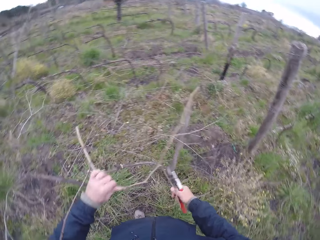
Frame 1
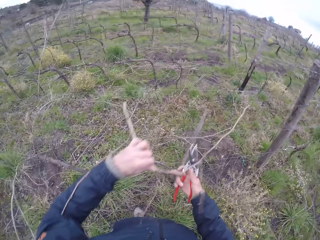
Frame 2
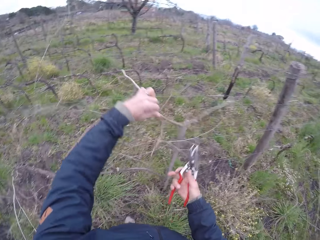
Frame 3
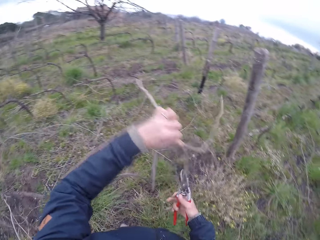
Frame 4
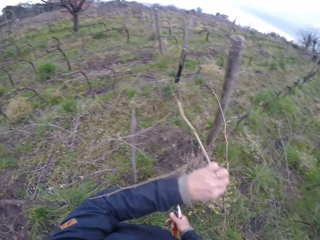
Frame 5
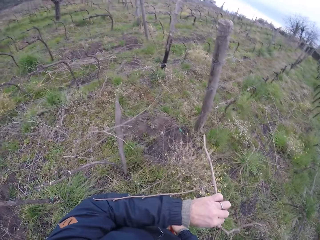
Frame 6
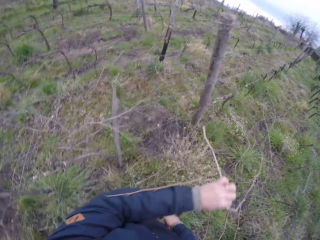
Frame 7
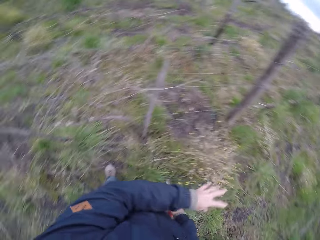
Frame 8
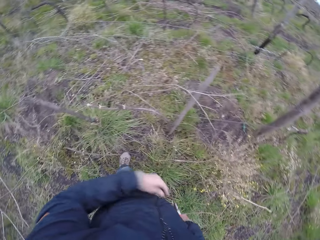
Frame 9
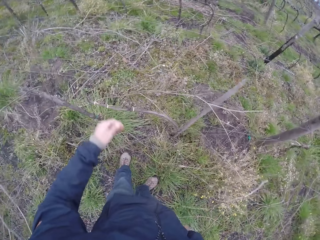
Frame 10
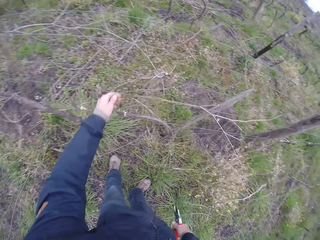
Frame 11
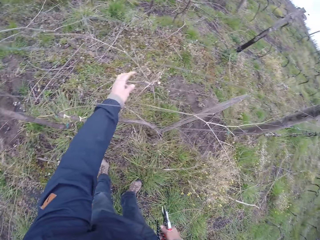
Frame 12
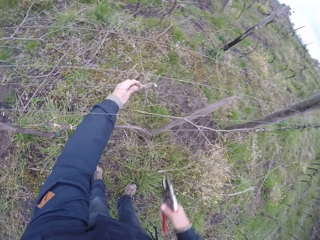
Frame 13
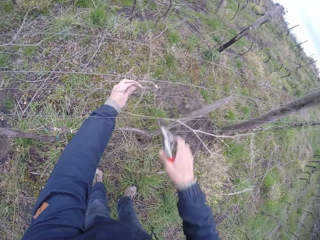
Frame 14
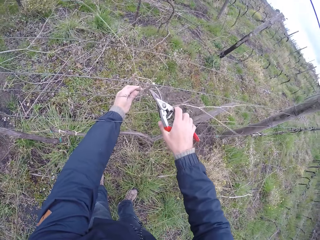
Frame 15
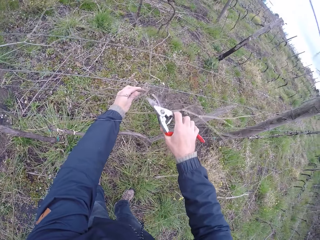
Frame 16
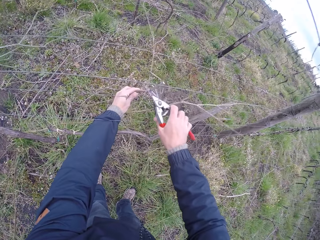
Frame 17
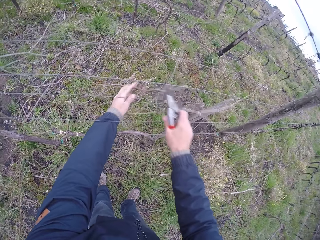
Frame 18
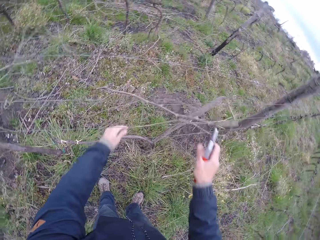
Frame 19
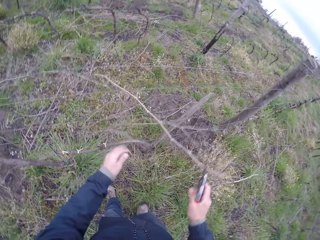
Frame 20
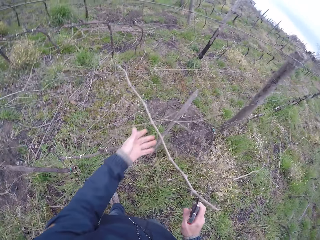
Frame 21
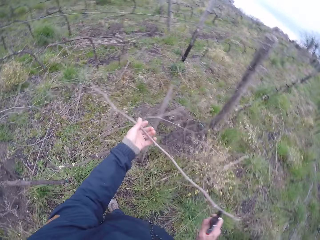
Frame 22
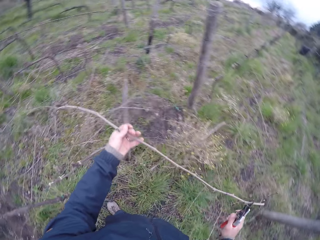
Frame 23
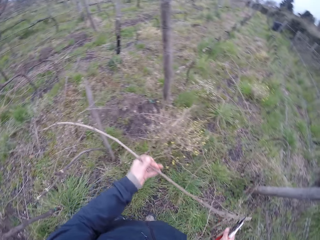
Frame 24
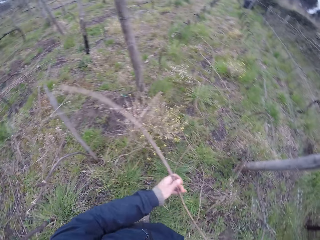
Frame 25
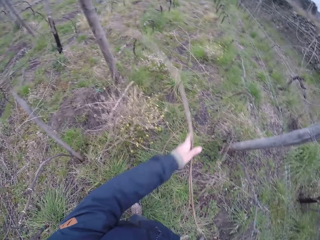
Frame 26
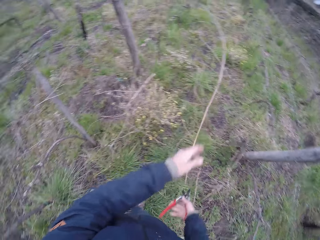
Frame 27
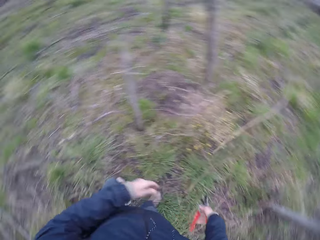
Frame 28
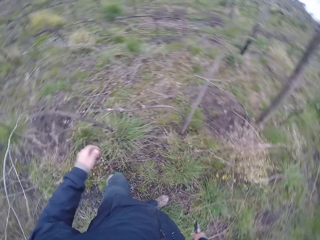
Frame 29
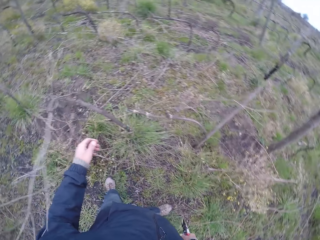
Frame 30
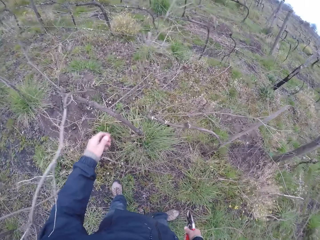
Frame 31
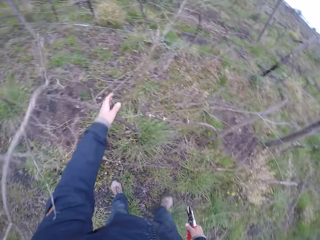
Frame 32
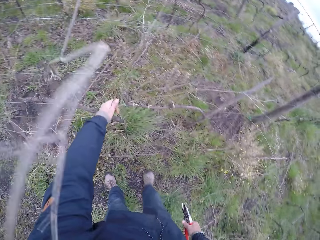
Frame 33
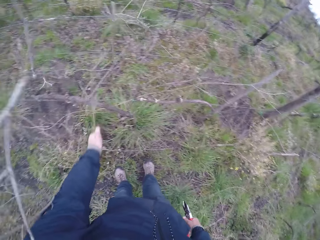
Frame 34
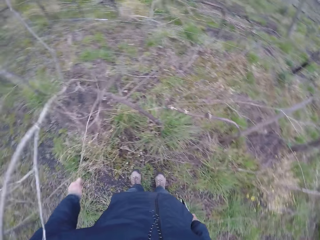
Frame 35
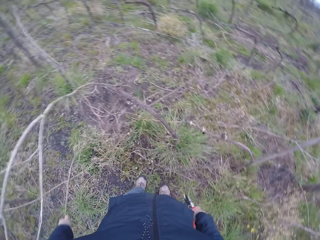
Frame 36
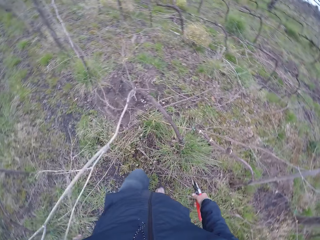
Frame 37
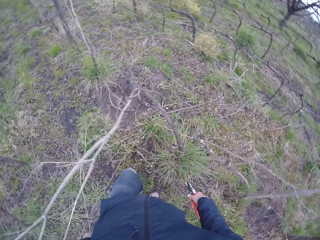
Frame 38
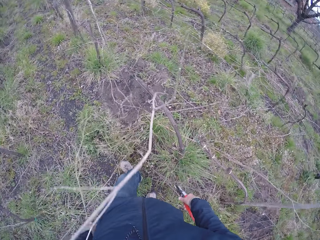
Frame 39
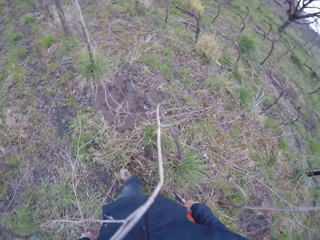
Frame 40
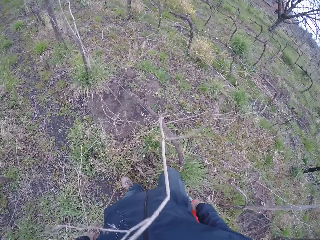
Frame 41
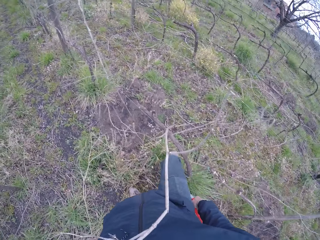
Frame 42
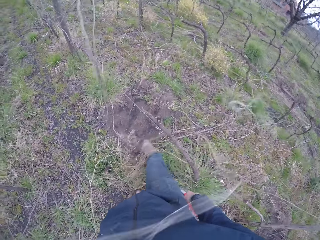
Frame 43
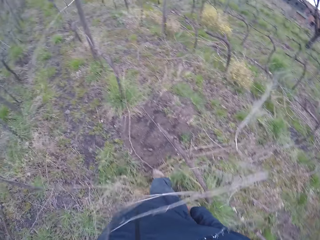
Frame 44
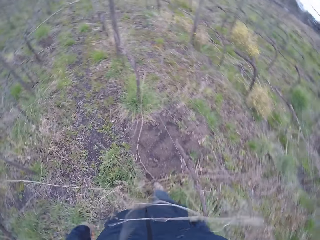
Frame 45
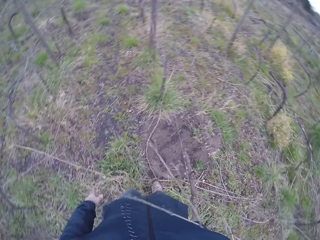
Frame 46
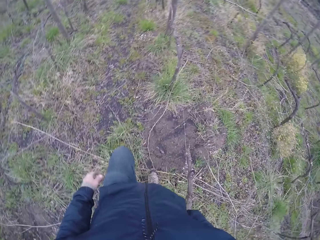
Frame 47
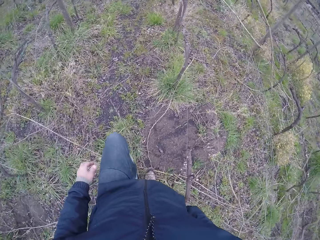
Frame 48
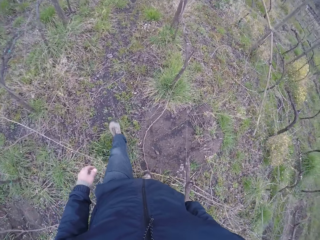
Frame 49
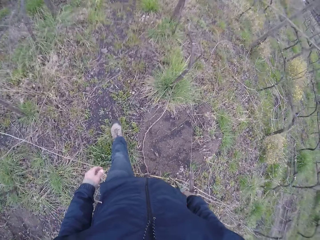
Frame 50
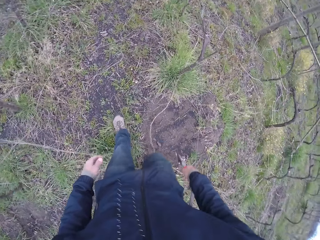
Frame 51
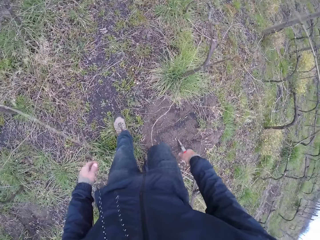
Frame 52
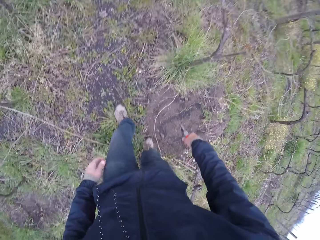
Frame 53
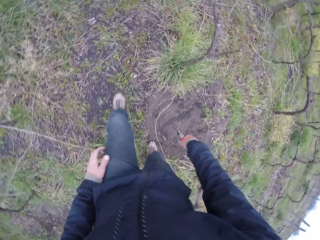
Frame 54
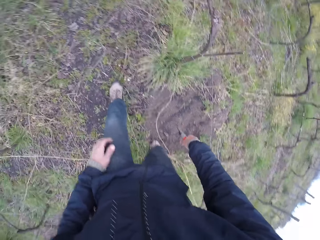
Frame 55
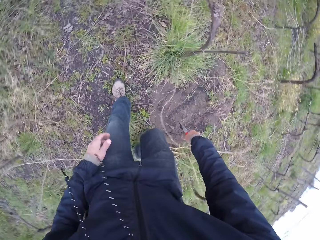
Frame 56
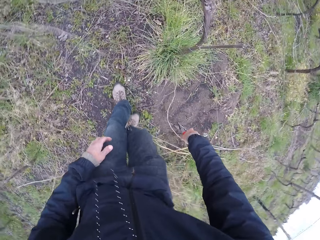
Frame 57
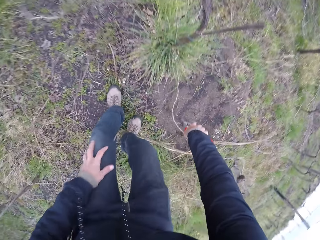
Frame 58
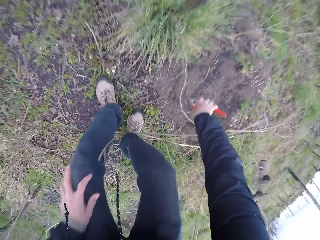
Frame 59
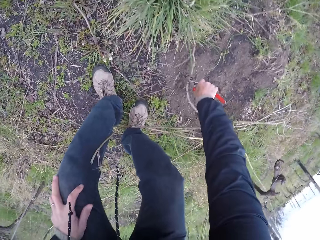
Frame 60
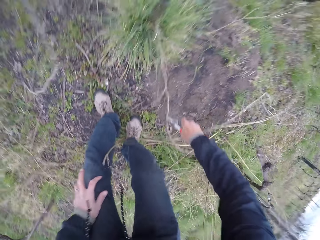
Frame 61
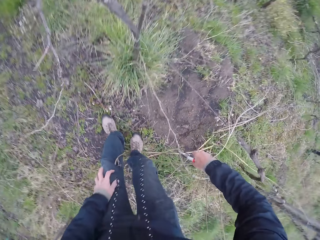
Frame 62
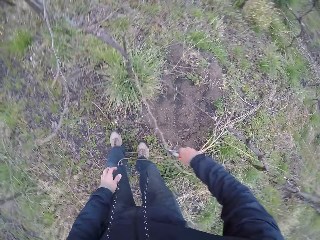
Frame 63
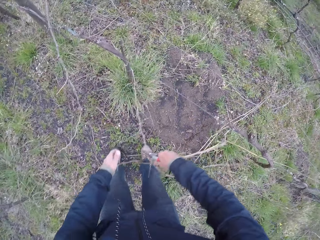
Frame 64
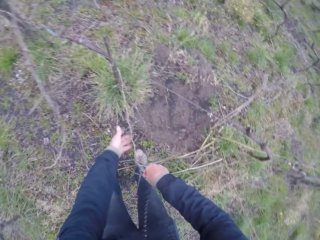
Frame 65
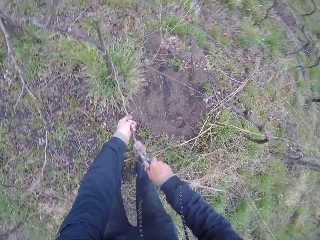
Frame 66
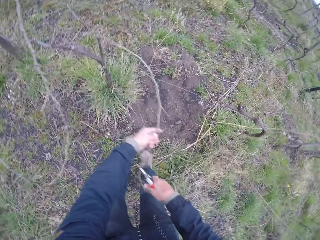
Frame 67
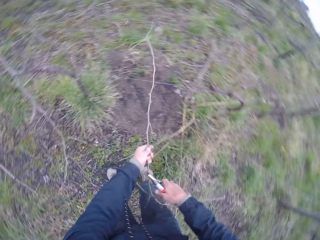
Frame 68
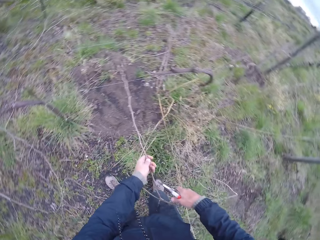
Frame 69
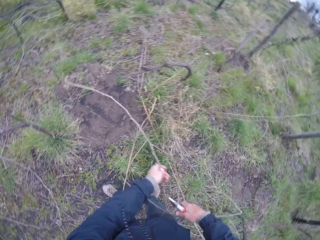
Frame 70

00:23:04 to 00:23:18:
The camera wearer throws the tree branch on the ground. He pulls a twig off a barbed wire with his left hand. He clips a twig off the barbed wire with a plier in his right hand. He throws the tree branch on the ground. He pulls a twig off the barbed wire with his left hand. He walks on the farm. He collapses a twig with his right leg. He clips a twig off the barbed wire with his left hand and the plier in his right hand.

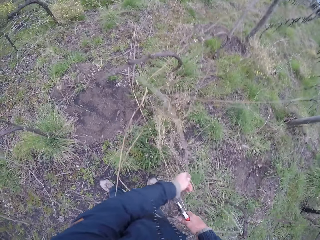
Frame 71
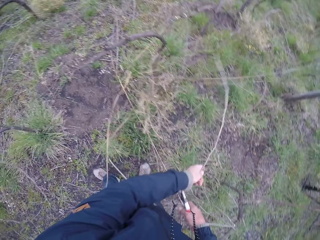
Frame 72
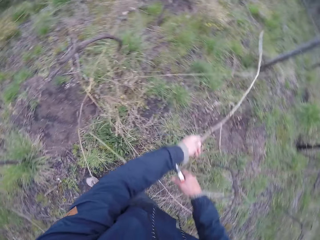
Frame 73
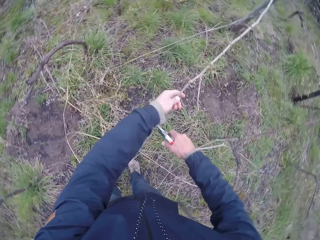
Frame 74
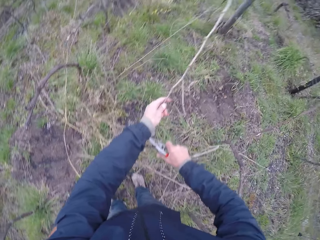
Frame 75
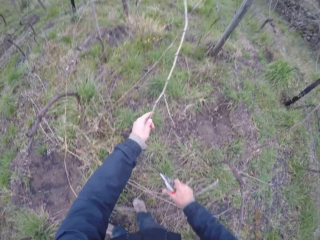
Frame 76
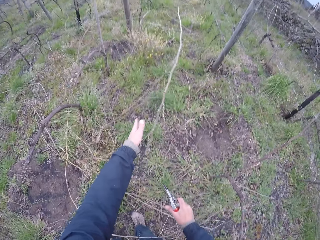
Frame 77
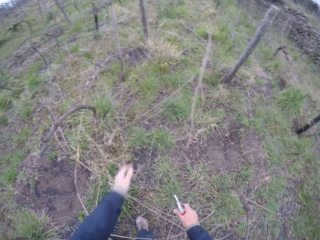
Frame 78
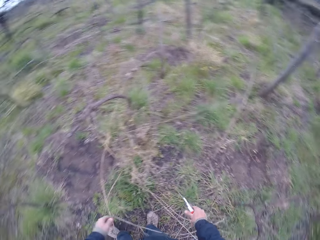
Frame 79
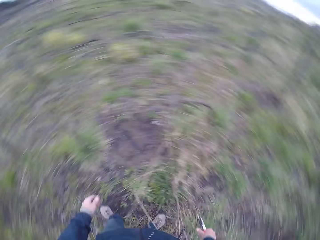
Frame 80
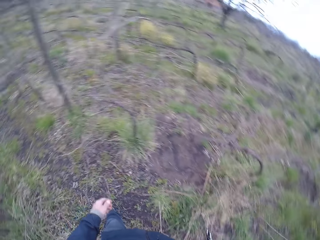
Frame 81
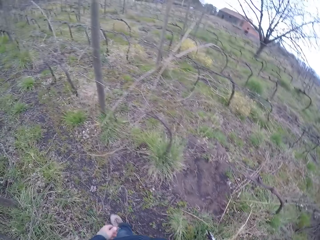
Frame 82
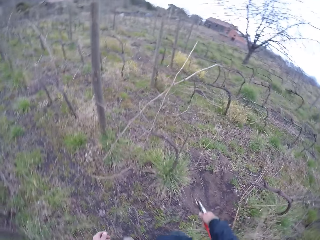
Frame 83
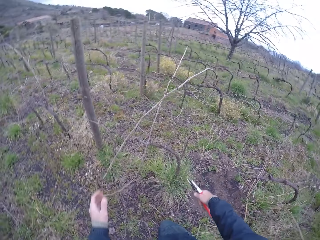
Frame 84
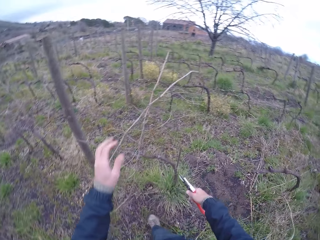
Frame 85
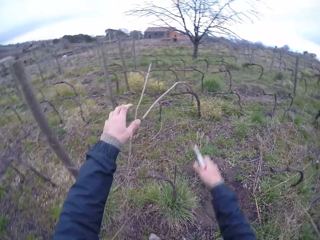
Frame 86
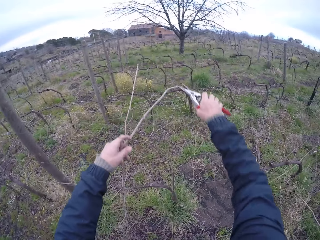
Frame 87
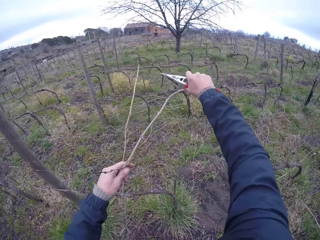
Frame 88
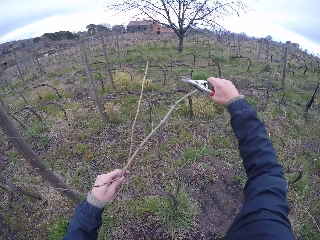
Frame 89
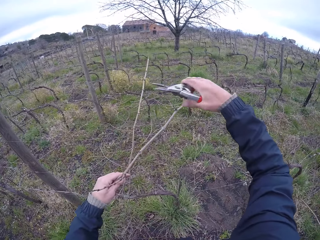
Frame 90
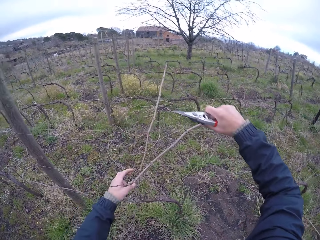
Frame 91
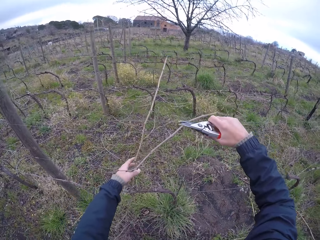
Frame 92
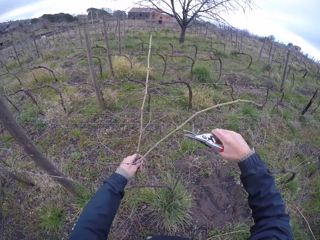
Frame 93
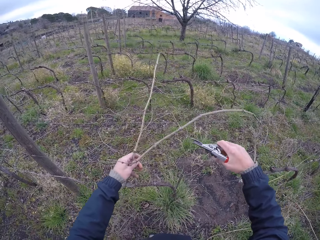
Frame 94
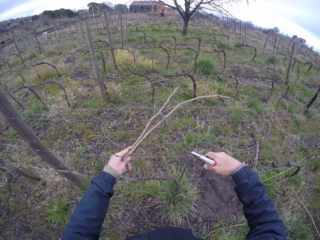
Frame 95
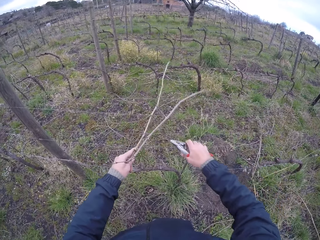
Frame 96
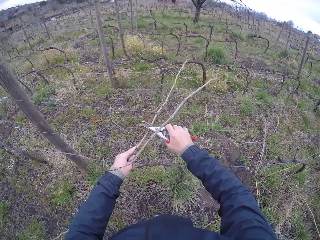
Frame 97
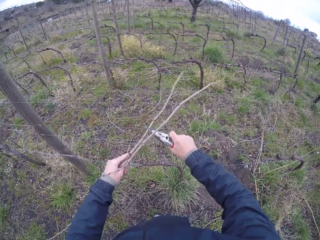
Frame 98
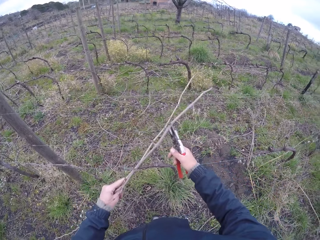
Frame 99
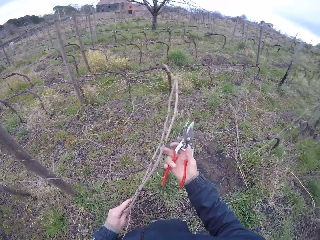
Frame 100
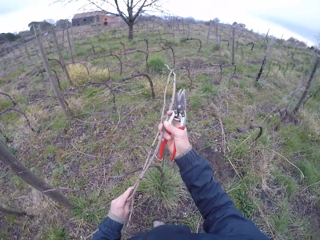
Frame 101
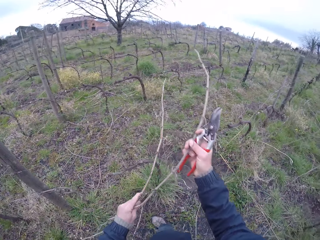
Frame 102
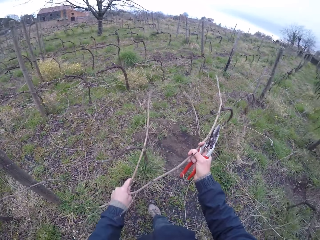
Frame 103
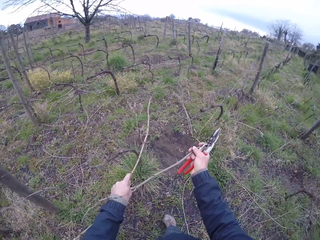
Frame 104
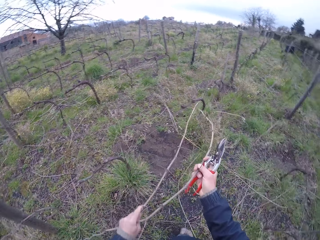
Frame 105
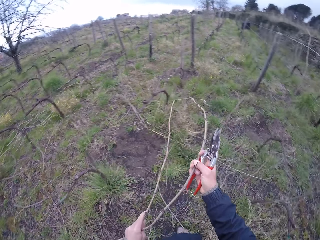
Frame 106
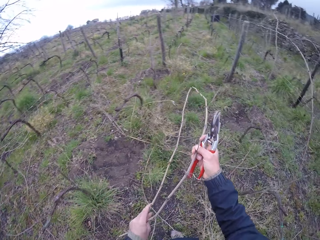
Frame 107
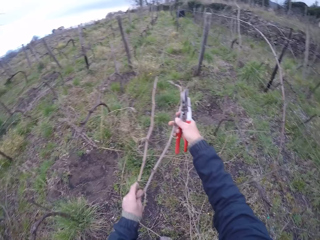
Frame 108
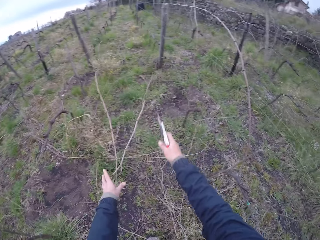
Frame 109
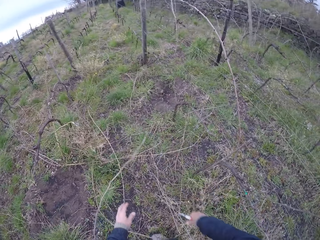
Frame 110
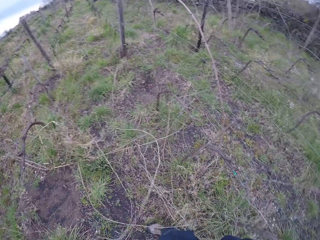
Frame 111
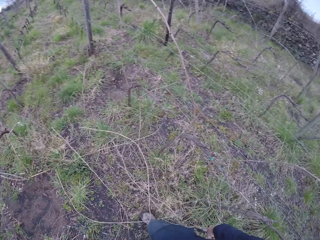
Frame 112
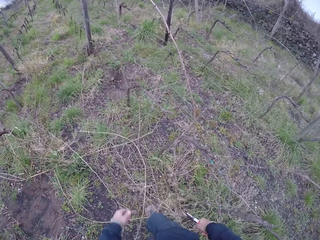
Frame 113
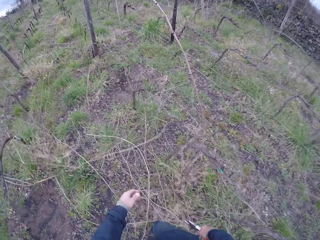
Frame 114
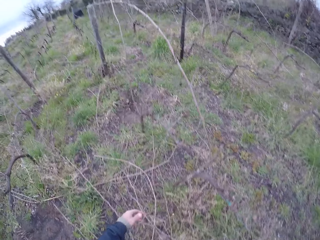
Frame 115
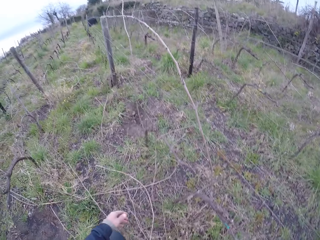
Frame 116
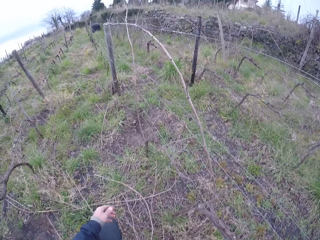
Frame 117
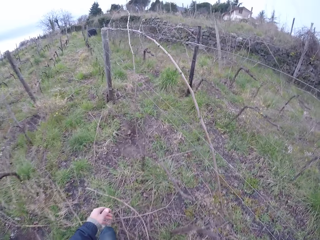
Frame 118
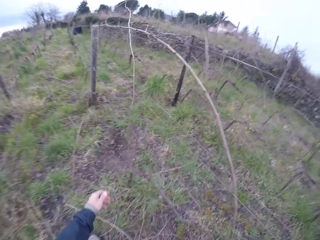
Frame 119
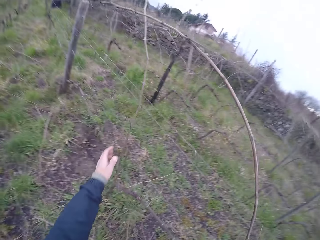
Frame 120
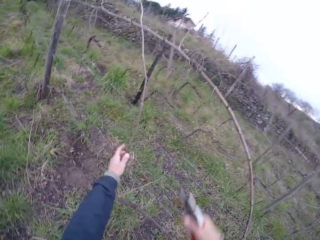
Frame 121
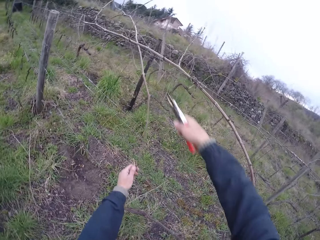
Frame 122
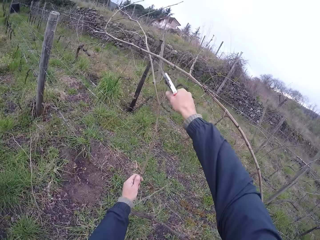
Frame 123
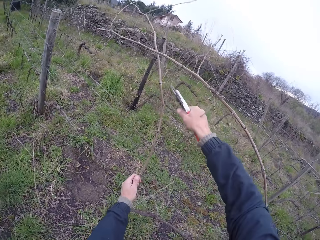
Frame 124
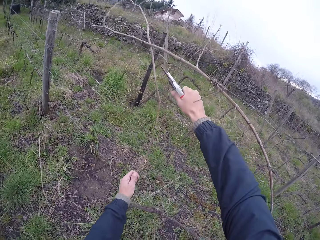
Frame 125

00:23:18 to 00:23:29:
The camera wearer throws the tree branch on the ground. He walks on the farm. He pulls a twig off a barbed wire with his left hand. He cuts the tree branch on the fence with a pliers. He removes a tree branch on the fence with his left hand. He throws the tree branches on the ground. He walks on the farm.
